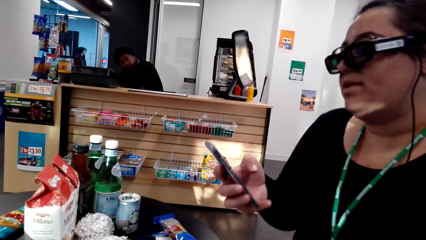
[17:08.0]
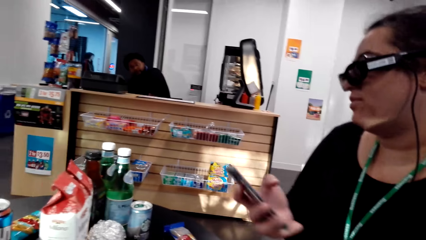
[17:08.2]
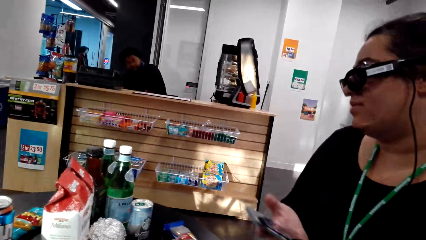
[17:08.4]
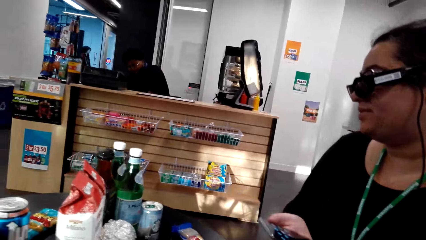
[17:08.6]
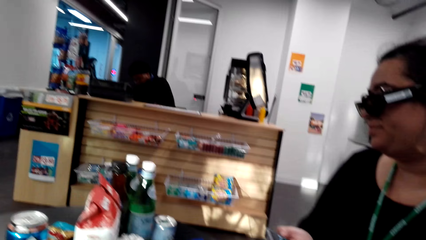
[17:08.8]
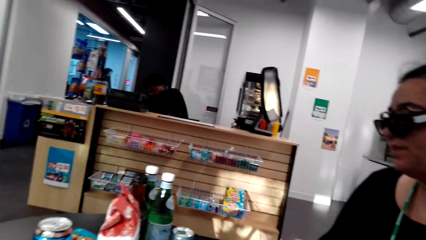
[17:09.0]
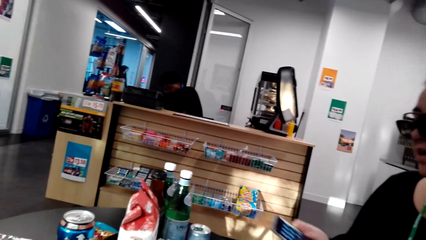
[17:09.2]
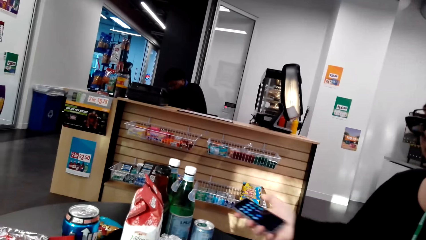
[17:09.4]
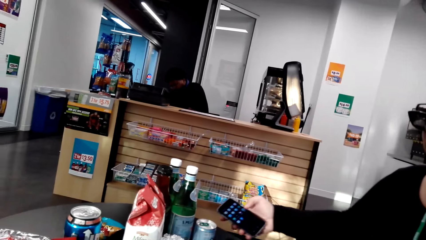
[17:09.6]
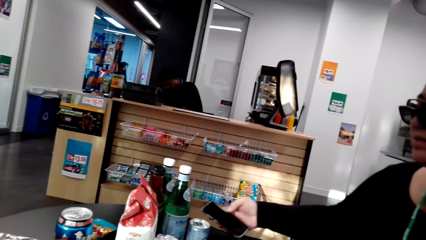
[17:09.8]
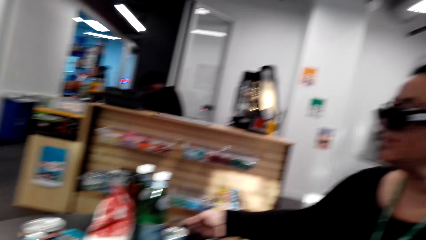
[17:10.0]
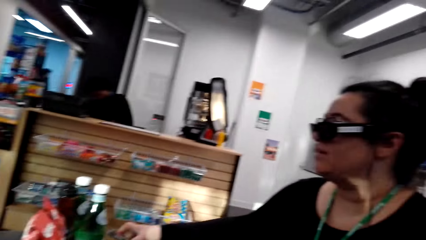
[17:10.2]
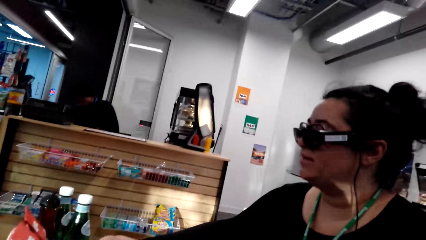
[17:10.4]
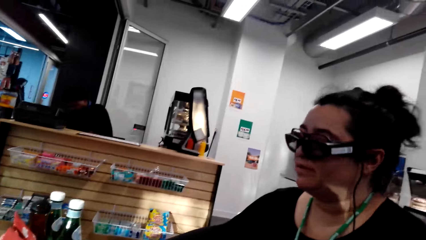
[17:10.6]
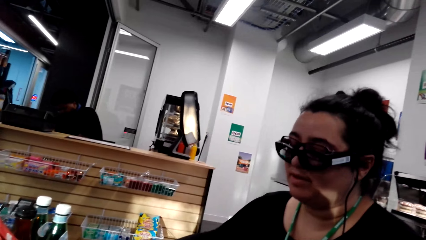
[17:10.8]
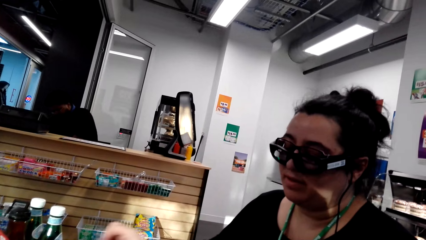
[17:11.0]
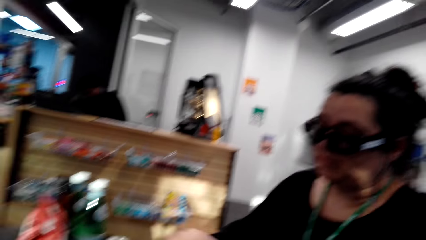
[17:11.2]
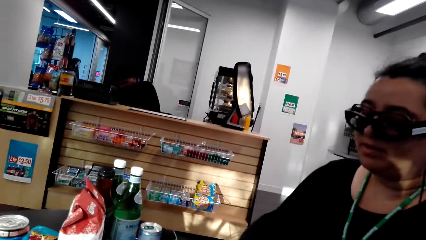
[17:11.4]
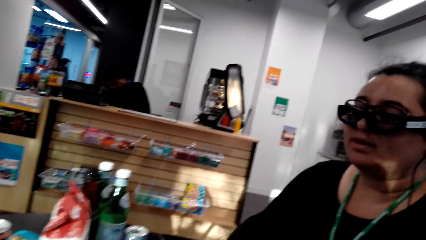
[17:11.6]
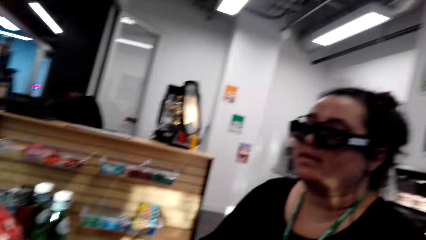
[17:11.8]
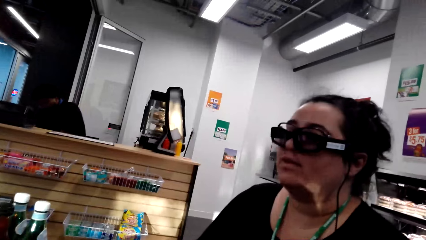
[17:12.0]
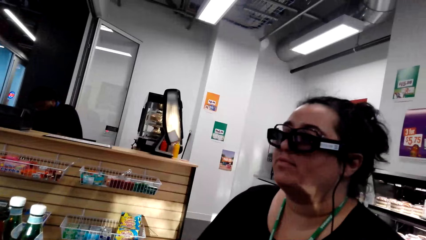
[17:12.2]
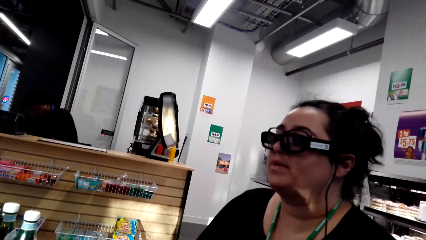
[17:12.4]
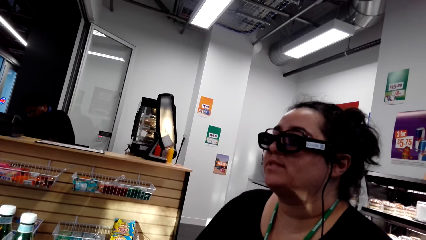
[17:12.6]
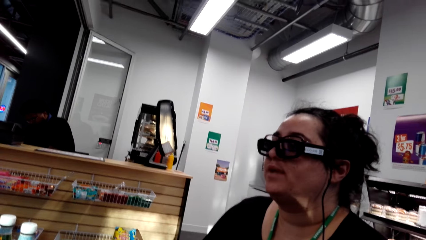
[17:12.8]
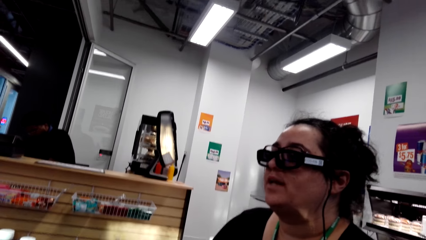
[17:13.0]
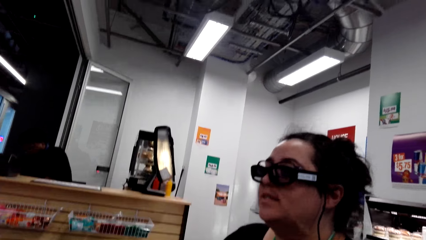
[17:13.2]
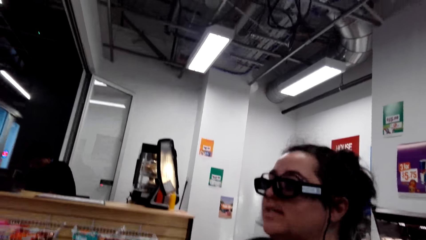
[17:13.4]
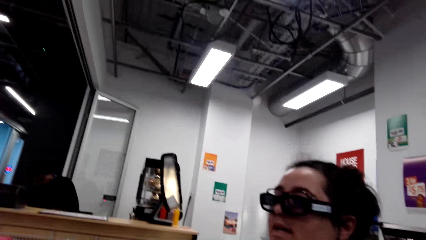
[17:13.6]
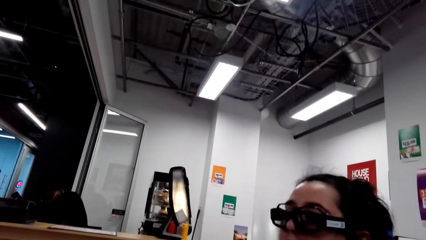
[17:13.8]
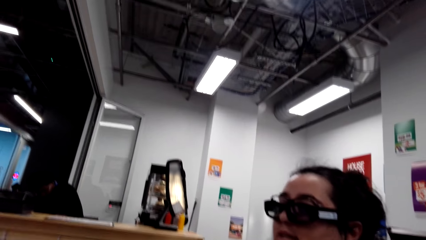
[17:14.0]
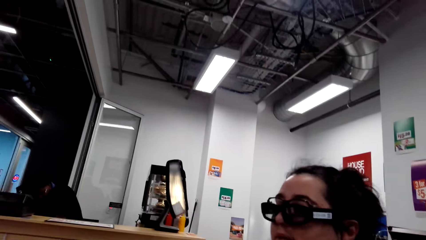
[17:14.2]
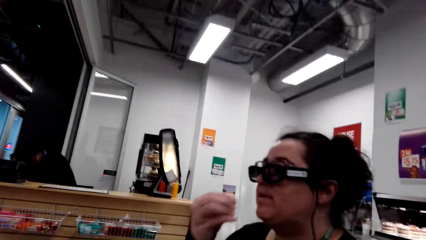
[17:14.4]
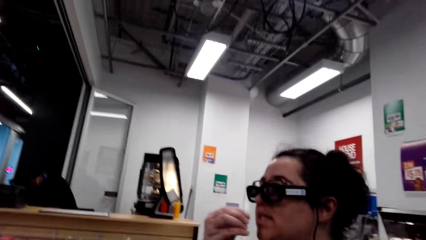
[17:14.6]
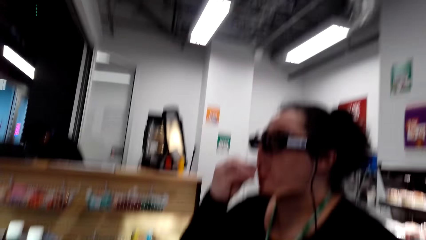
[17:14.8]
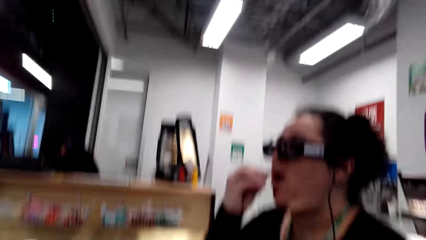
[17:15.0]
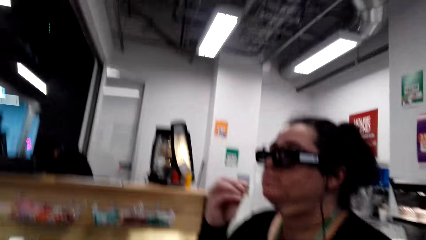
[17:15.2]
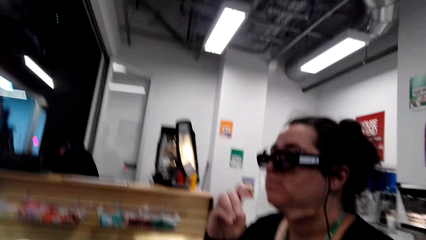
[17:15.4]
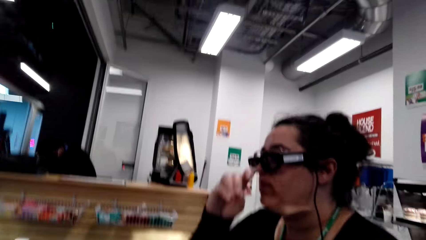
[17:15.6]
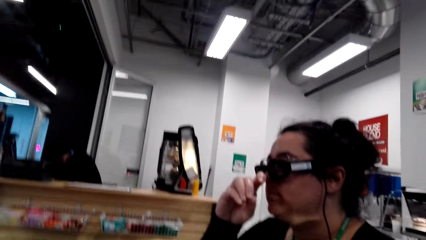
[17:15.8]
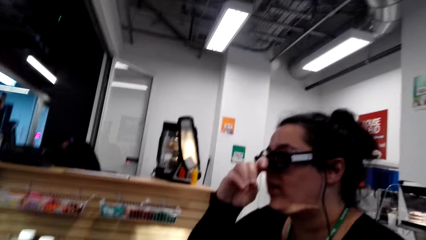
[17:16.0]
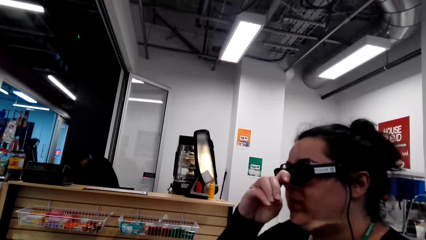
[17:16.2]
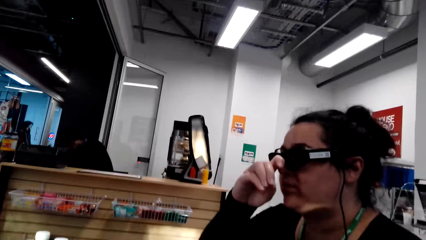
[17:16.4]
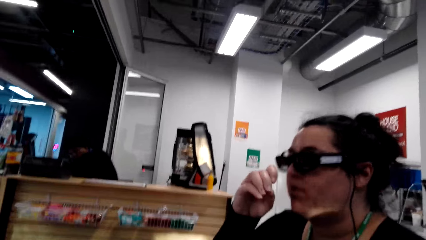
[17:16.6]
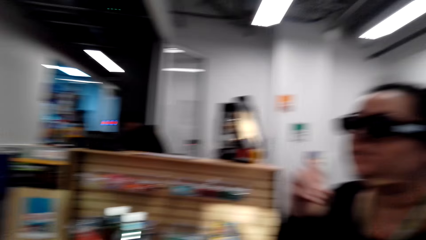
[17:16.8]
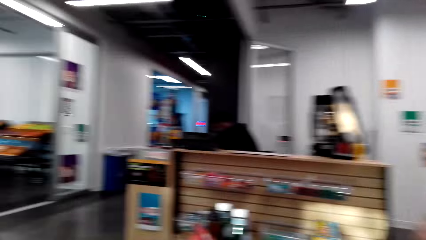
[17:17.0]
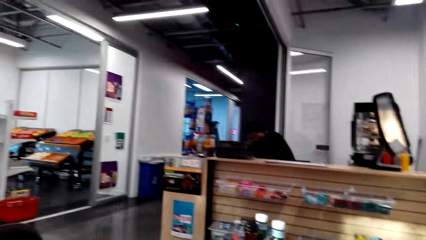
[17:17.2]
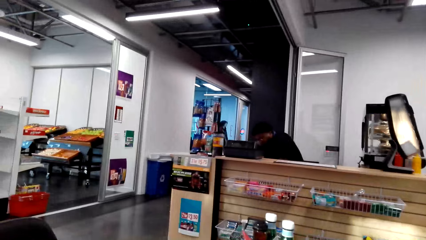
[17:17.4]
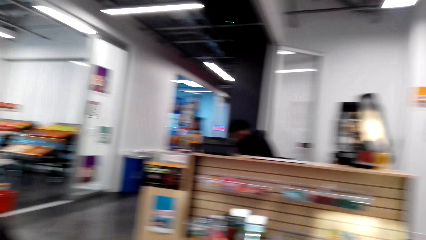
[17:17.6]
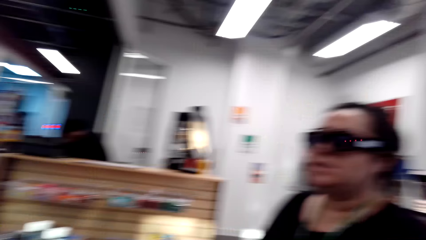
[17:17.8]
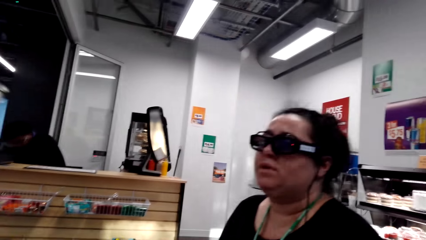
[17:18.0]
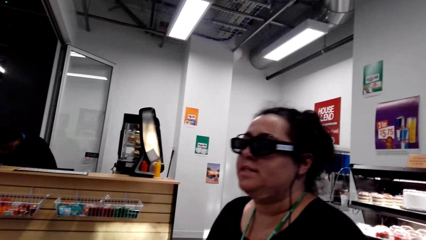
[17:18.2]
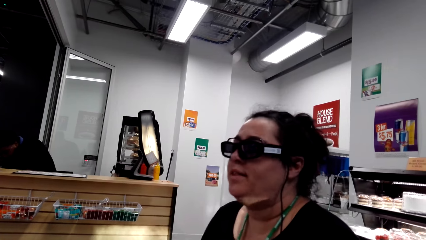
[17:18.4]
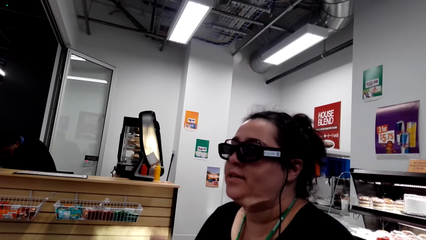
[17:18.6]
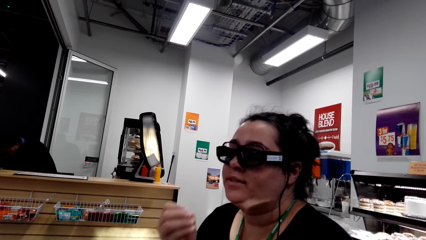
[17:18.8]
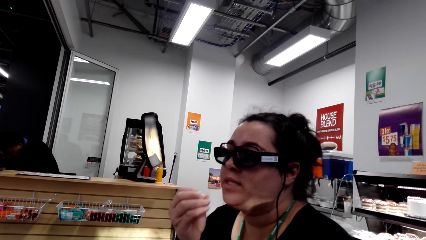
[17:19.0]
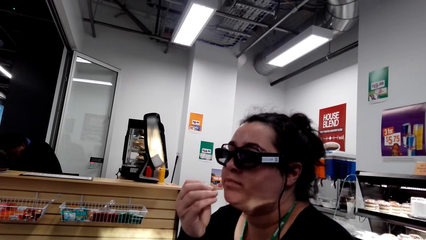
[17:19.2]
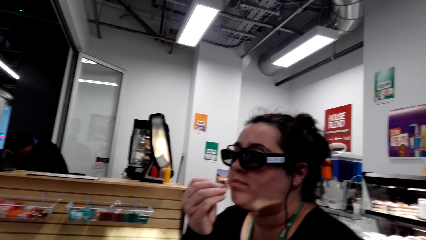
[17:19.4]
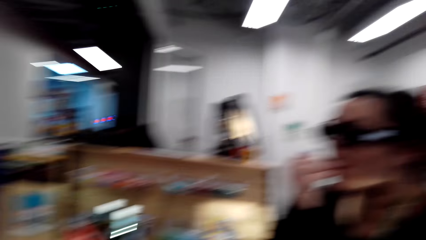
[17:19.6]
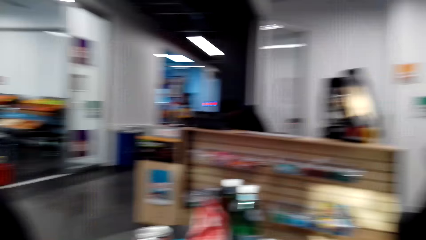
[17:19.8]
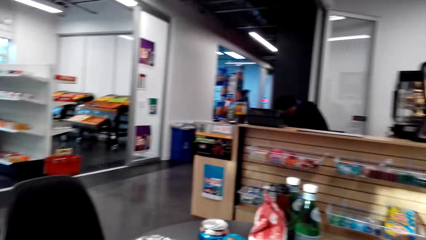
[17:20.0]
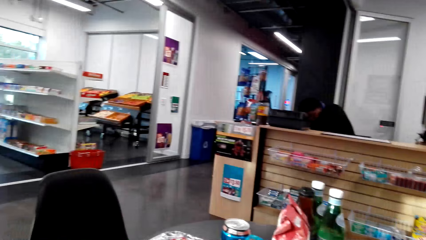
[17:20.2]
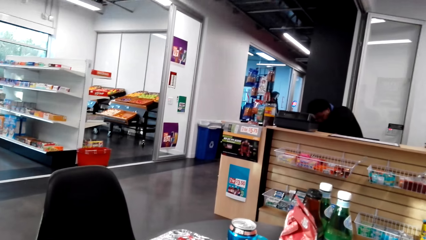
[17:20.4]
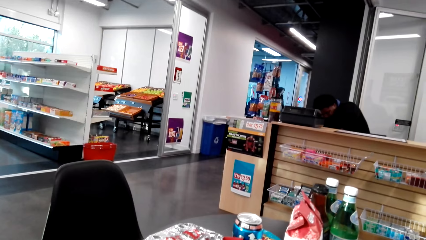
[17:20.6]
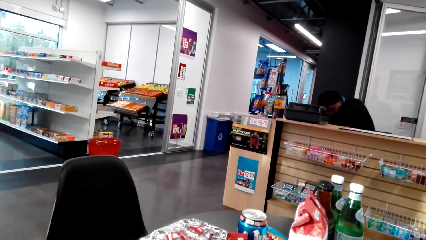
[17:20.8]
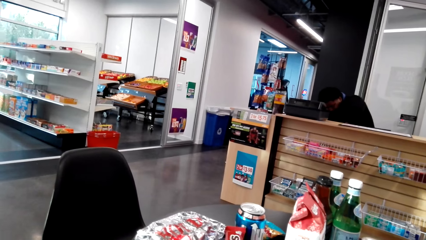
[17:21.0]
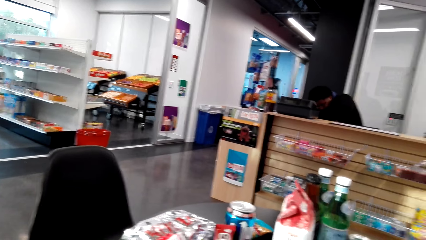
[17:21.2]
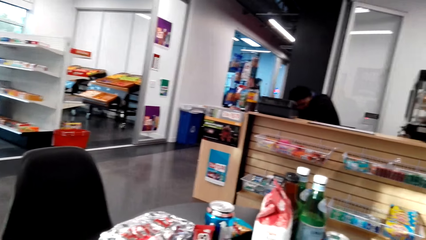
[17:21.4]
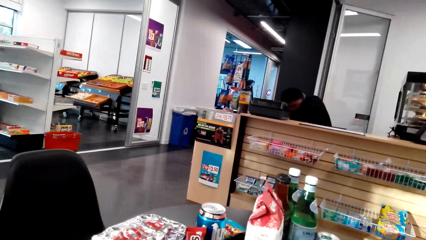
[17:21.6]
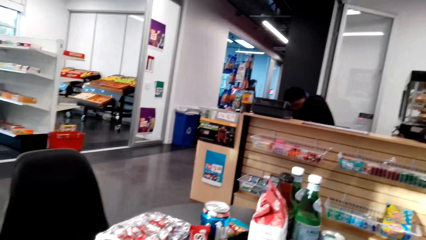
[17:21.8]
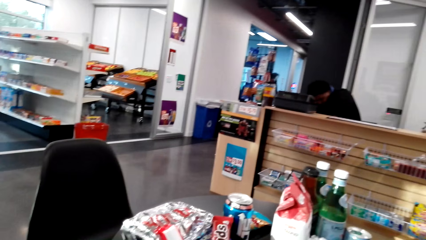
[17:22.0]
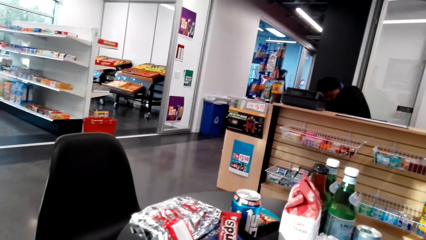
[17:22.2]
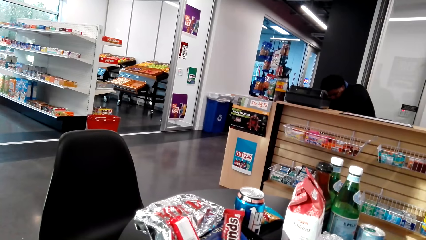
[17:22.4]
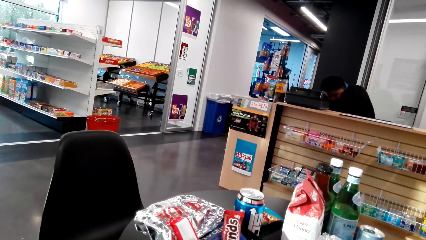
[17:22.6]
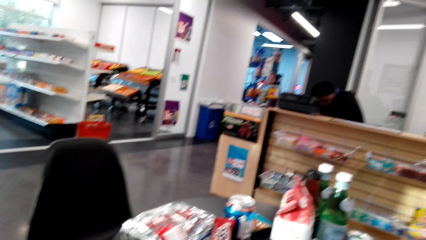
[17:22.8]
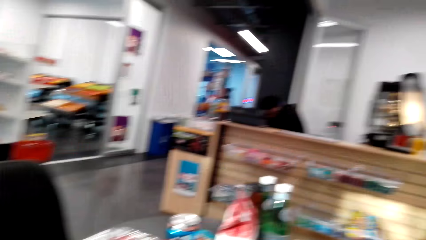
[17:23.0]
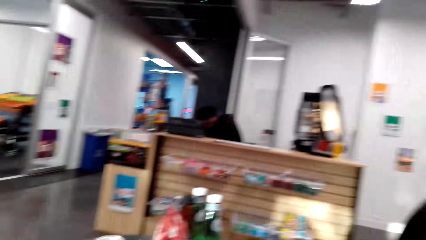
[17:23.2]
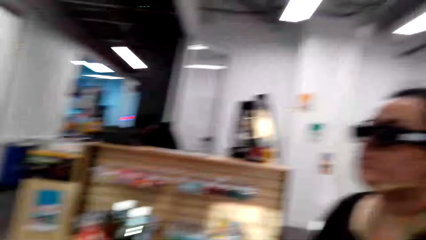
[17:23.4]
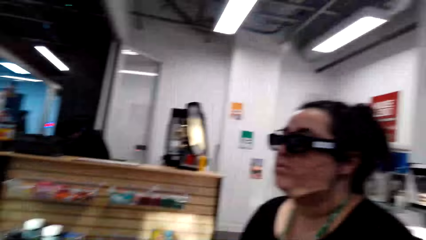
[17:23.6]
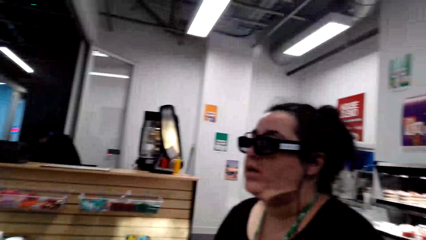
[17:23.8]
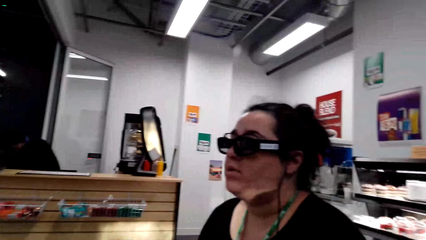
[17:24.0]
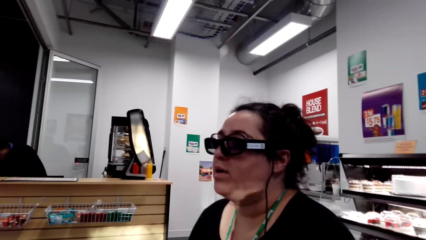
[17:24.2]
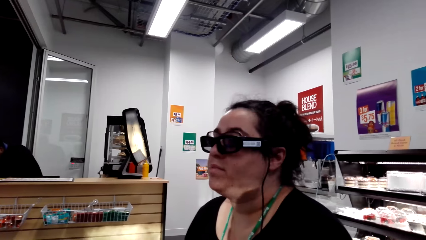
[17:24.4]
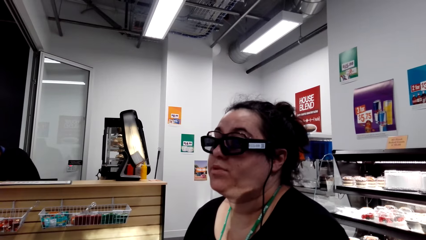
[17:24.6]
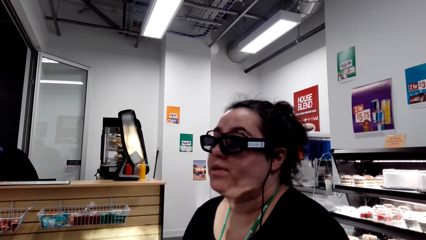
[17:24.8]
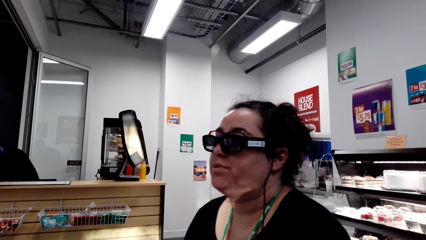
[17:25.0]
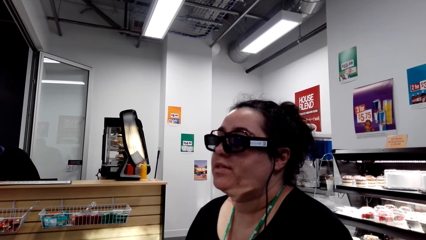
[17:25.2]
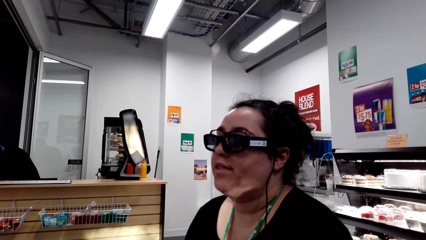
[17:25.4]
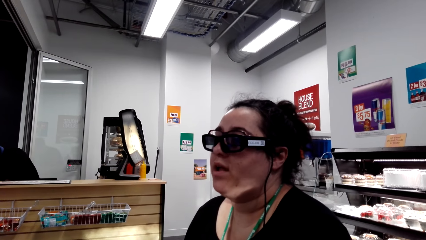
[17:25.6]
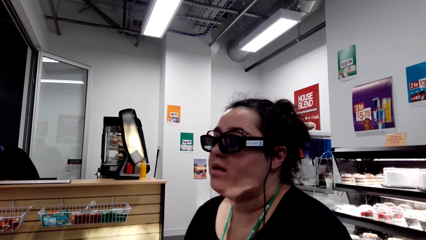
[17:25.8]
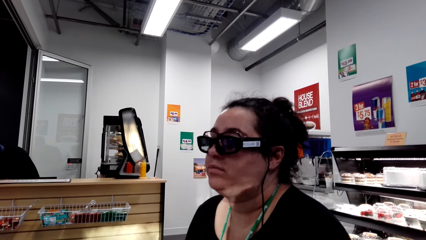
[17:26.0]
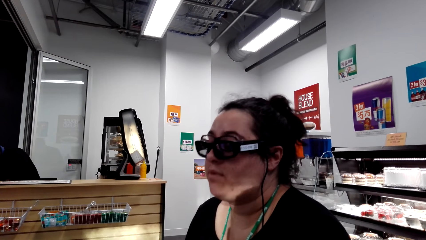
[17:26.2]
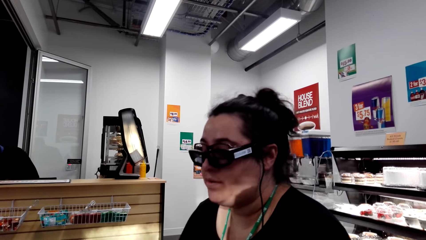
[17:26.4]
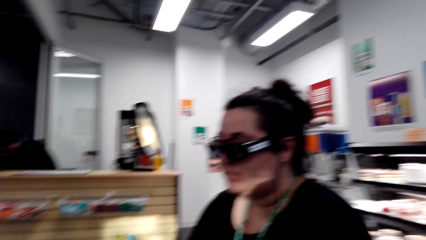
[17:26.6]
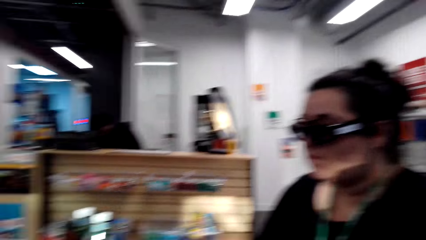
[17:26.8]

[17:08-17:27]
A lady places the phone on the table. The lady talks with the camera wearer, eats a peanut, and touches the camera with a hand. The camera wearer looks around the supermarket. The lady eats a peanut. The camera wearer looks at the shelves. They look at the lady.
